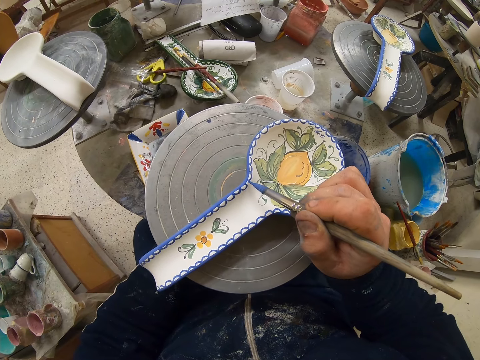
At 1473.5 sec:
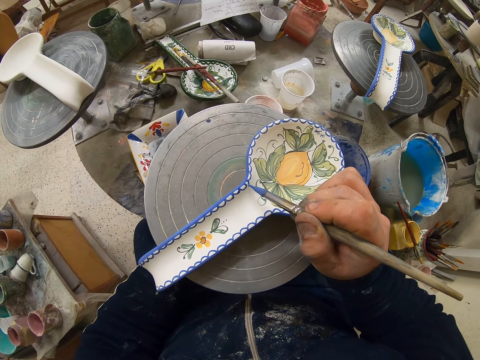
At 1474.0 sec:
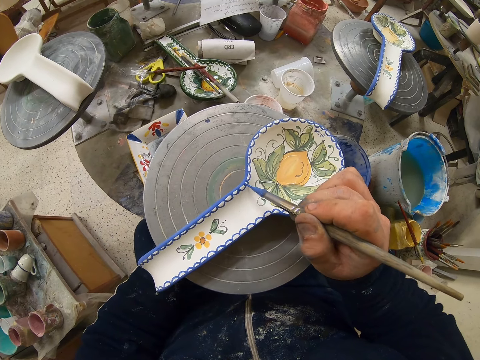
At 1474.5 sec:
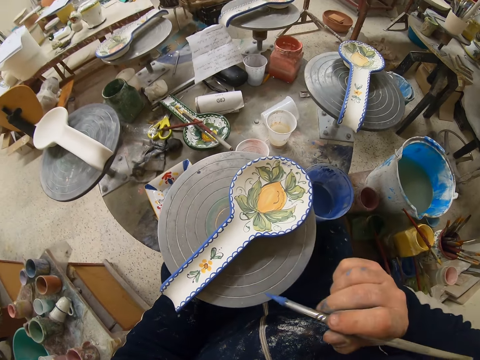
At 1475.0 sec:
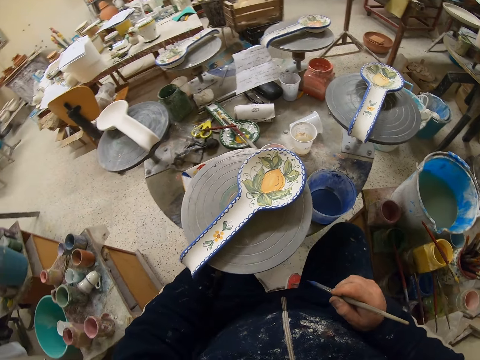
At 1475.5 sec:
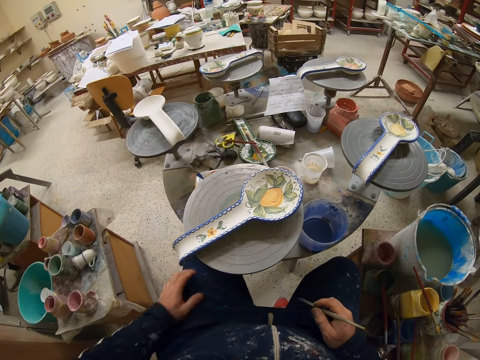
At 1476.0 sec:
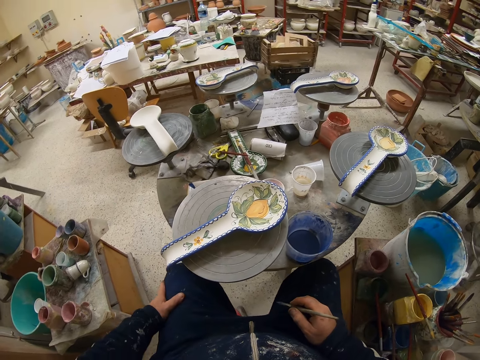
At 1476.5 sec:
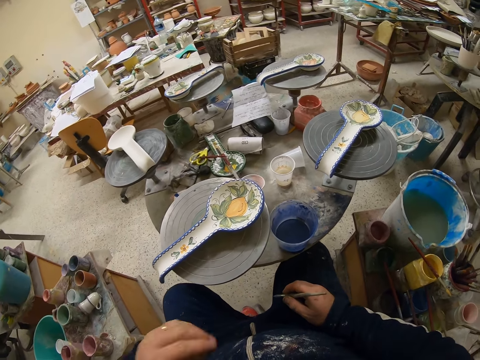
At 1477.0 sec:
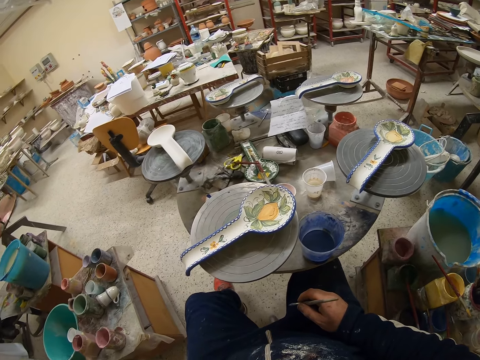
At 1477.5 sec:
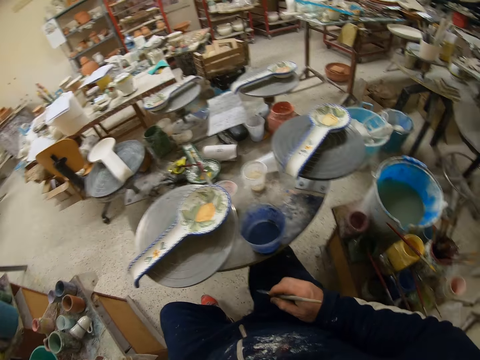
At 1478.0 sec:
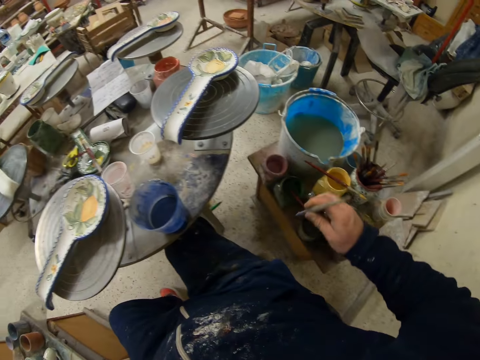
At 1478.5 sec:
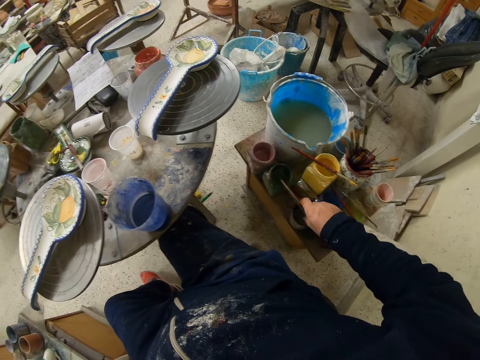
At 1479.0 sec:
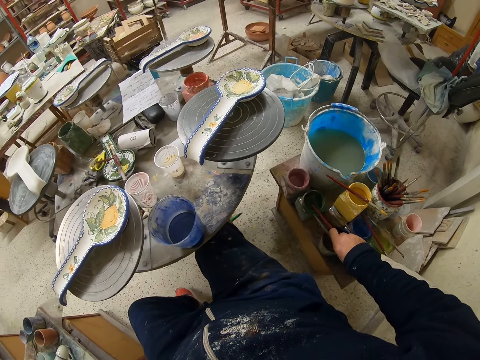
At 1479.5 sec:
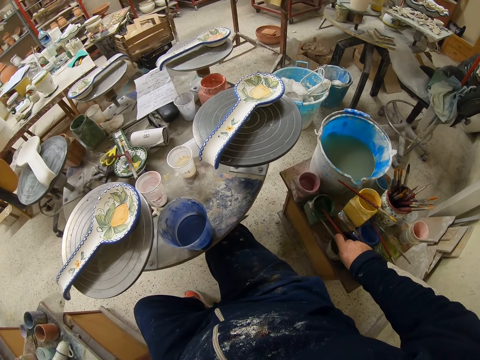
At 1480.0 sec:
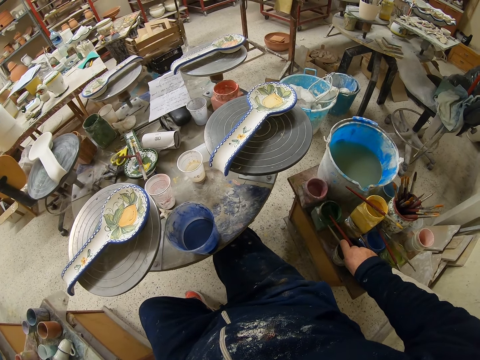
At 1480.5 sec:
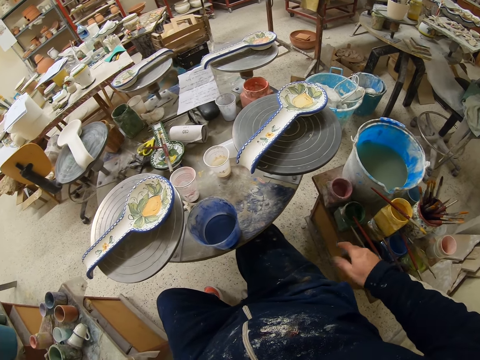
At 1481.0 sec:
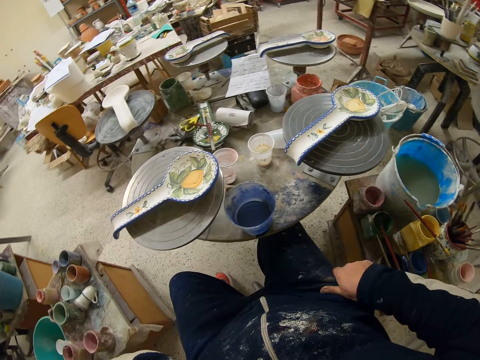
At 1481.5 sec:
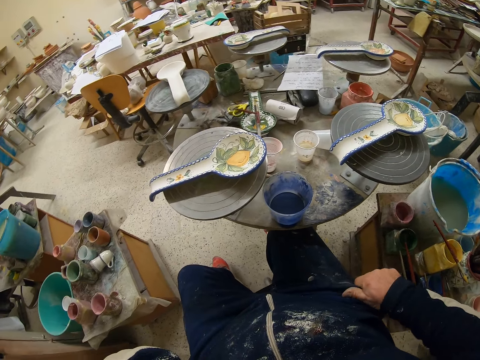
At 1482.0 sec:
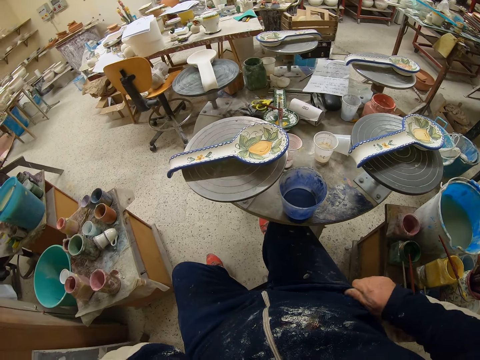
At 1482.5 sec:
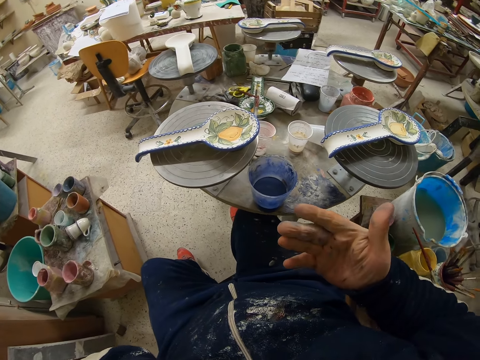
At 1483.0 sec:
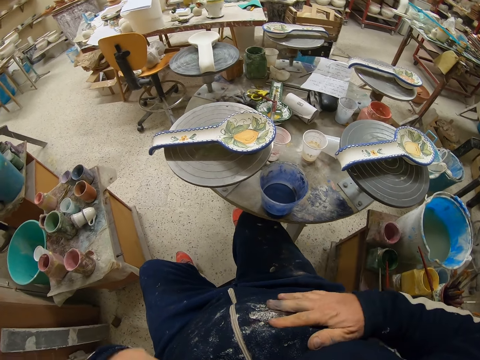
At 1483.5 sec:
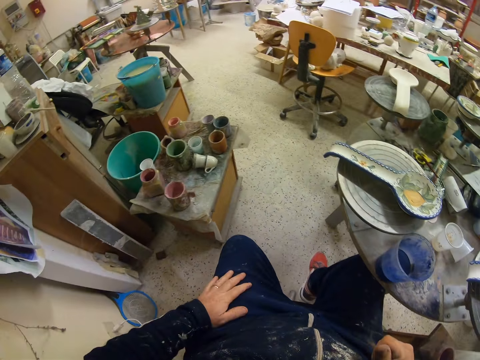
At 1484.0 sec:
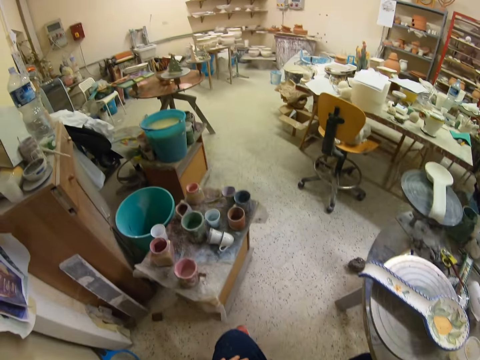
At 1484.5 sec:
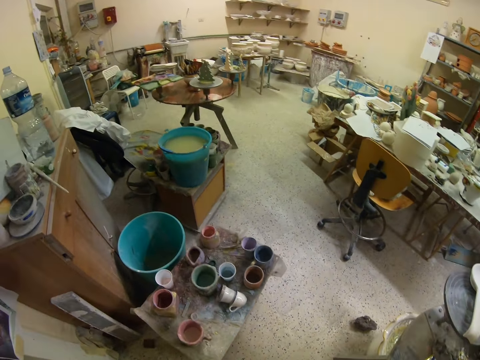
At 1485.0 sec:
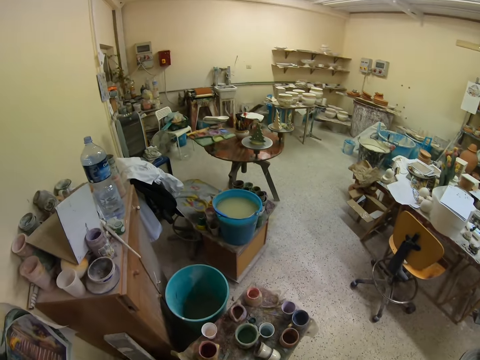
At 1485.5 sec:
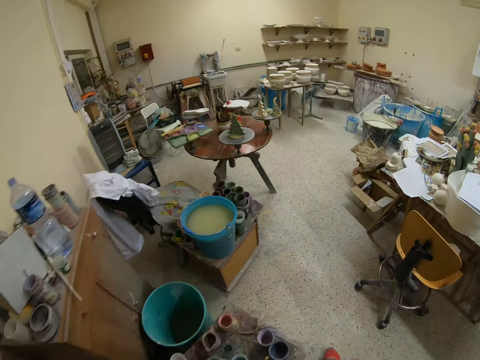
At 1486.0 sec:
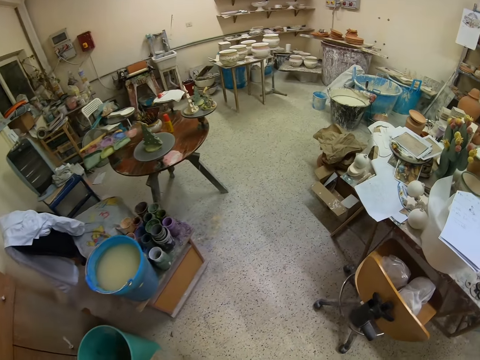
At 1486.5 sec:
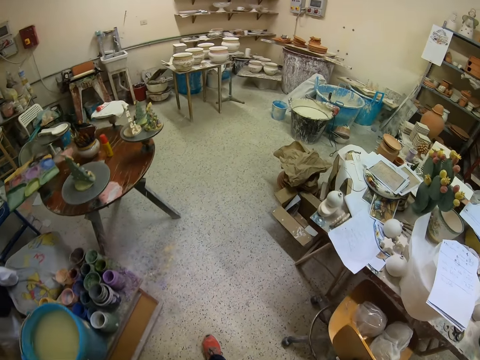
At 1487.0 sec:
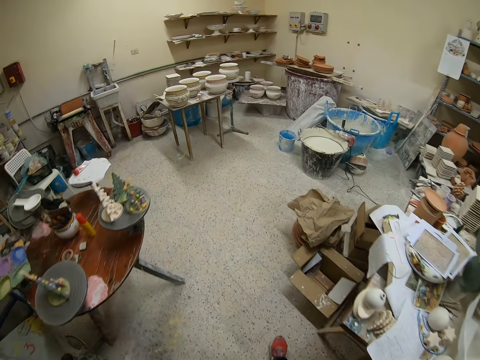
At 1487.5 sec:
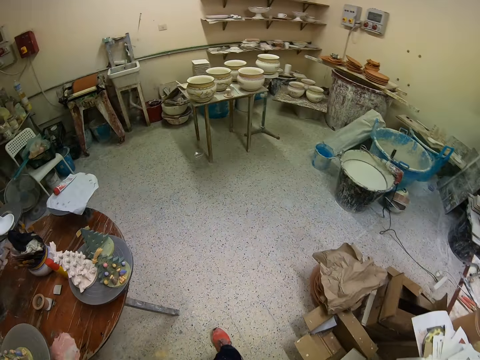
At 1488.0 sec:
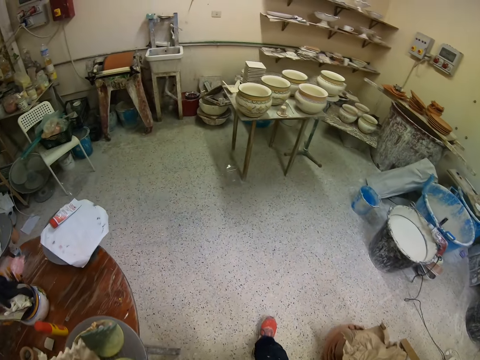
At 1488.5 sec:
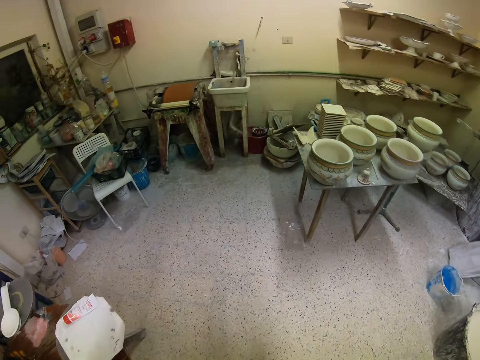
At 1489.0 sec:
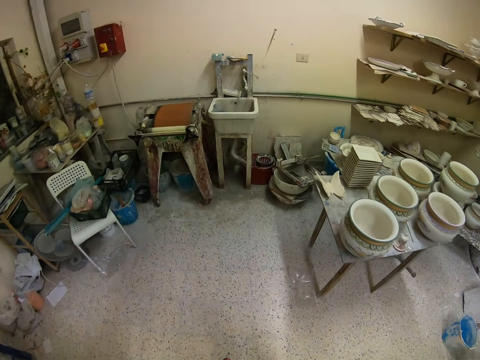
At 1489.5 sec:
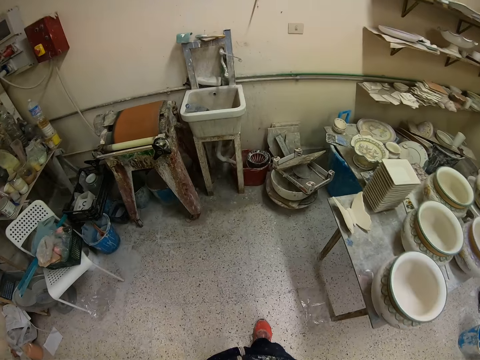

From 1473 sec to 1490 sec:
The camera wearer moves his left leg. He puts the paint brush down. He cleans his hand on his cloth. He looks at the hand. He gets off the chair. He walks around. He is in the workshop.

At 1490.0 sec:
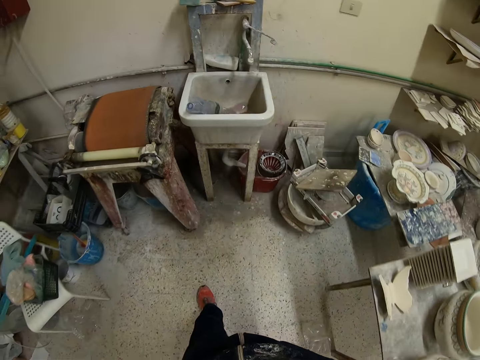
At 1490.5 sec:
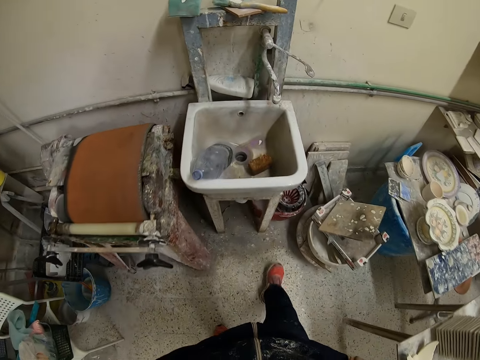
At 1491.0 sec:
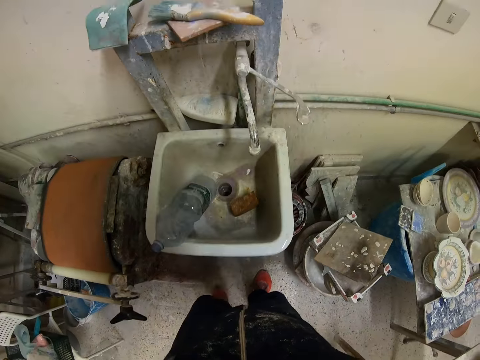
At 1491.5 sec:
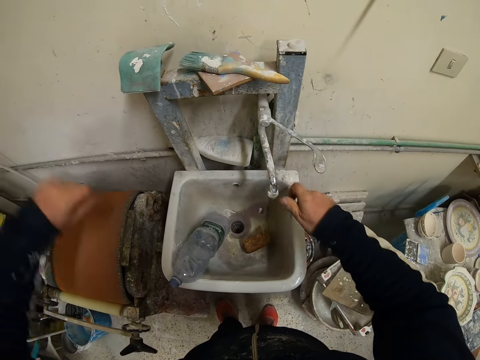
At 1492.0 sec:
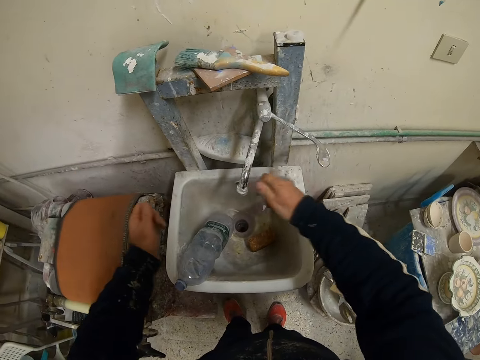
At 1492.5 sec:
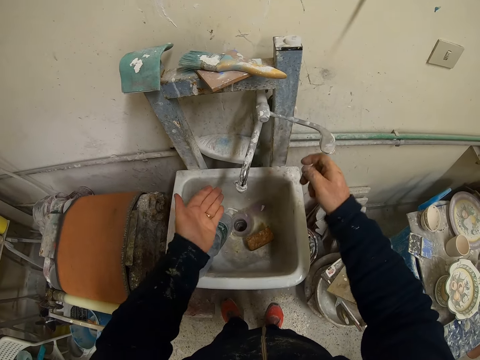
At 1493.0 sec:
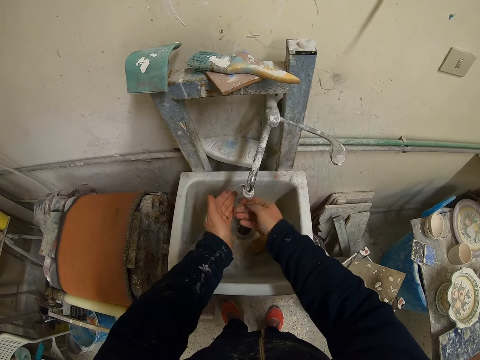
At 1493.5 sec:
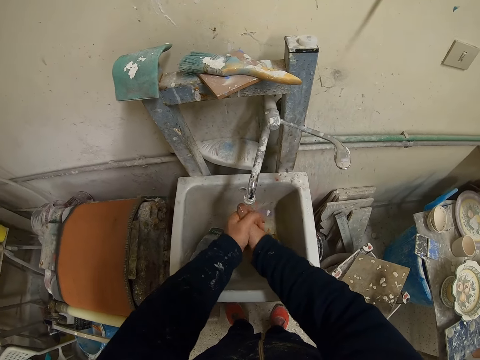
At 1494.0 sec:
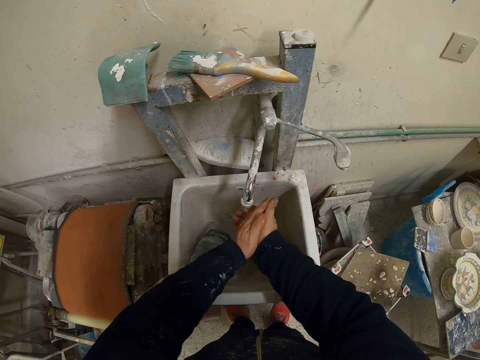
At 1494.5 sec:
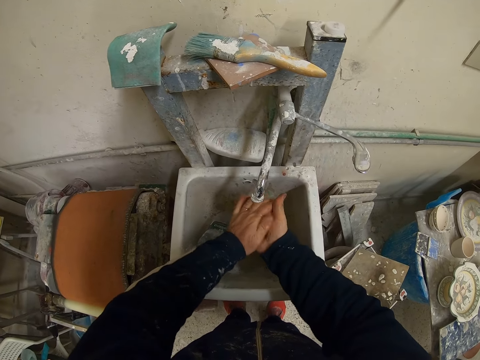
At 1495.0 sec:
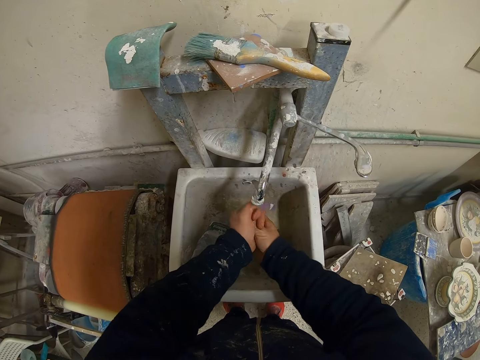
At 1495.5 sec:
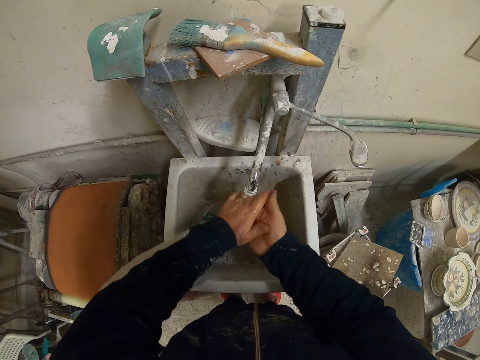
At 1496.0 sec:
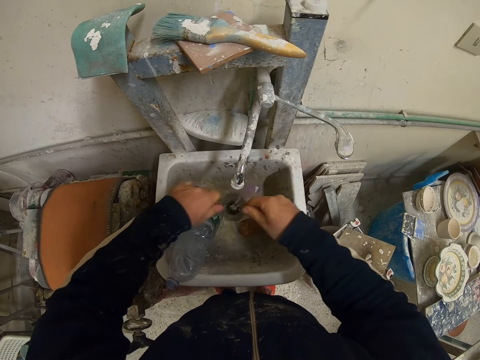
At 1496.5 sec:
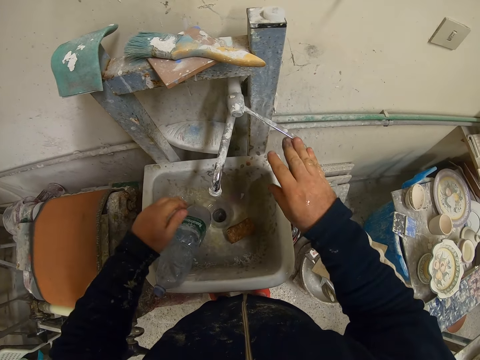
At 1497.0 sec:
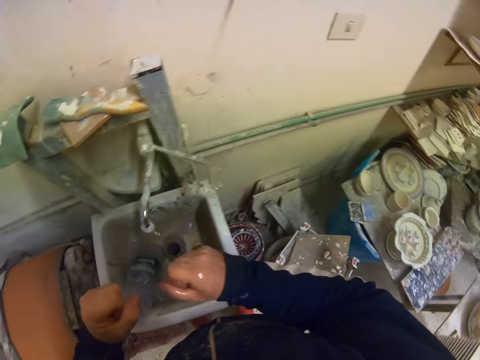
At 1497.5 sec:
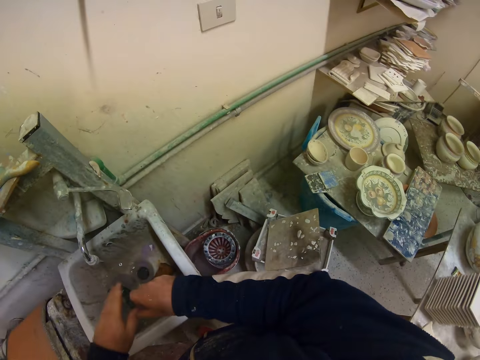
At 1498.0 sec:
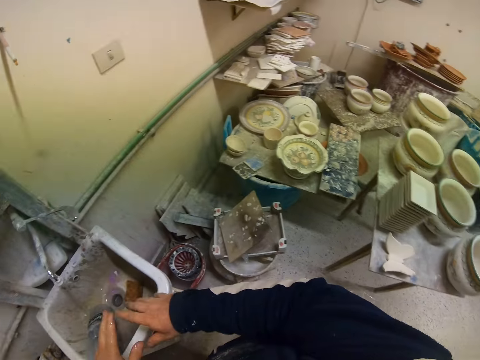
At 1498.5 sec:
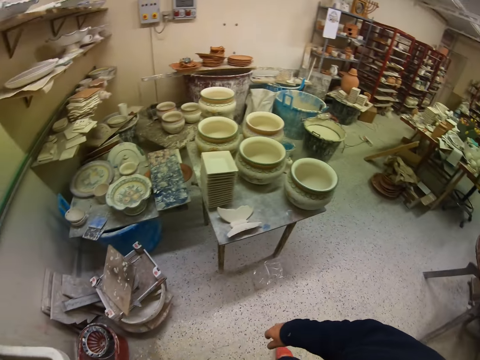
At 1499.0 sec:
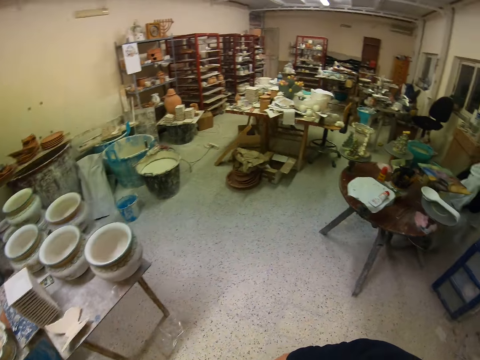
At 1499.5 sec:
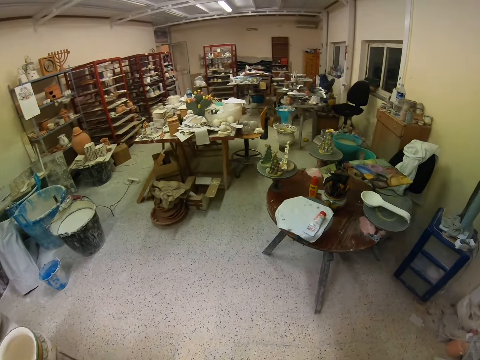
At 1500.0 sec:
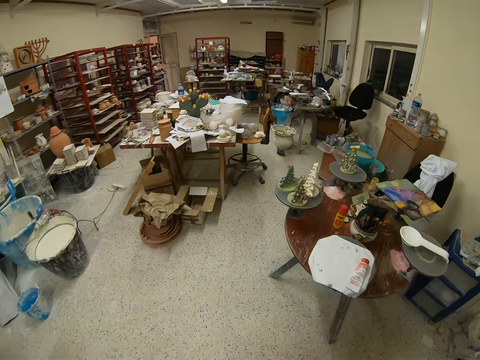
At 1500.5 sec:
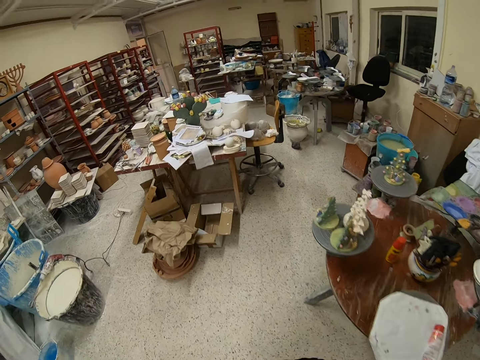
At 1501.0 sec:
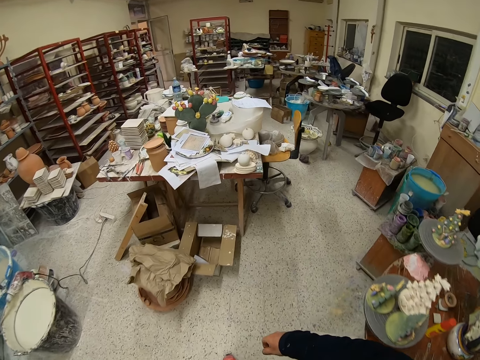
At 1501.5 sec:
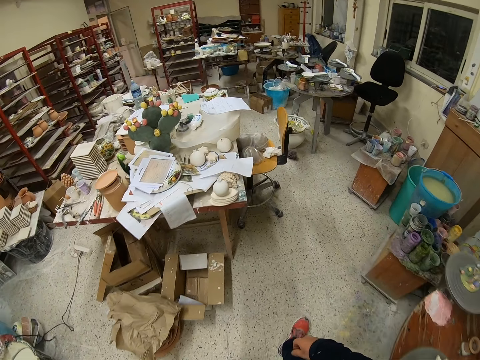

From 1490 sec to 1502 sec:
The camera wearer adjusts the tap. He opens the tap. He washes his hands. He closes the tap. He shakes off the water on his hands in the sink. He walks back.
